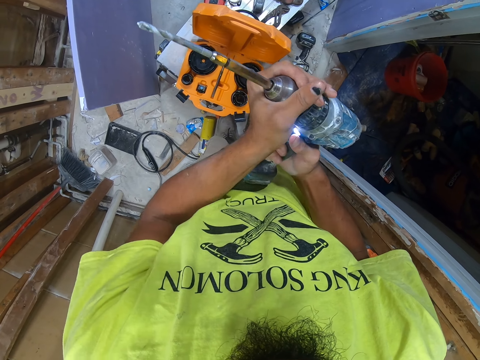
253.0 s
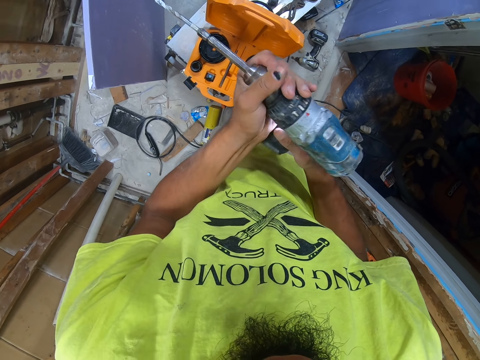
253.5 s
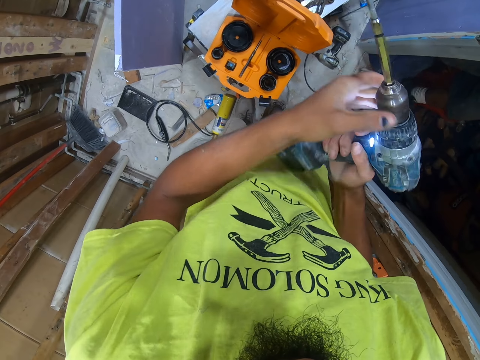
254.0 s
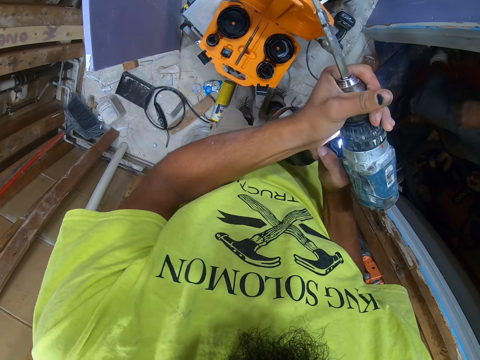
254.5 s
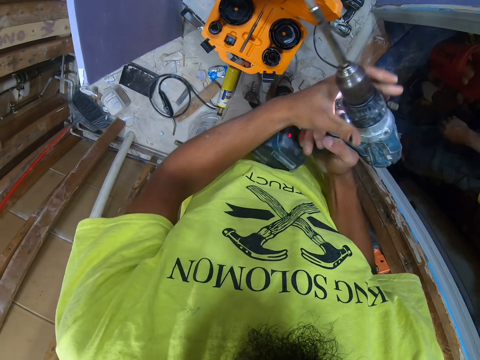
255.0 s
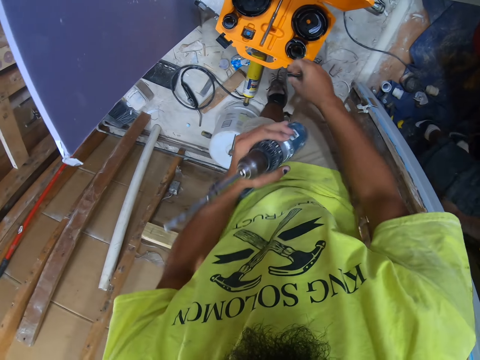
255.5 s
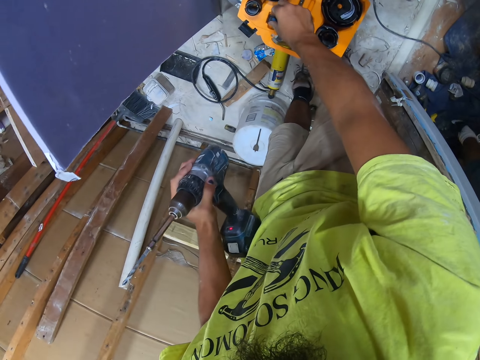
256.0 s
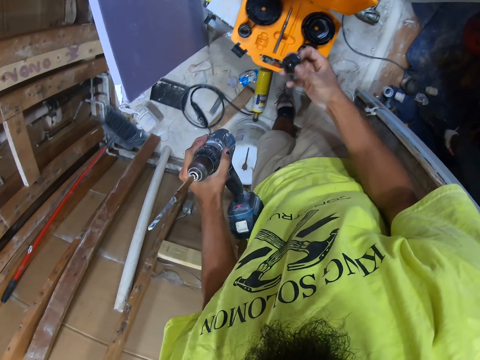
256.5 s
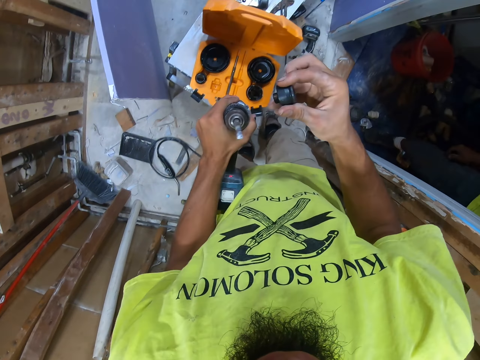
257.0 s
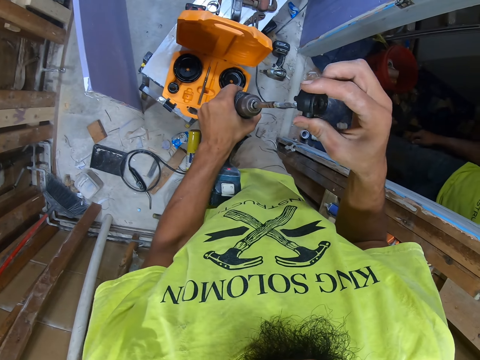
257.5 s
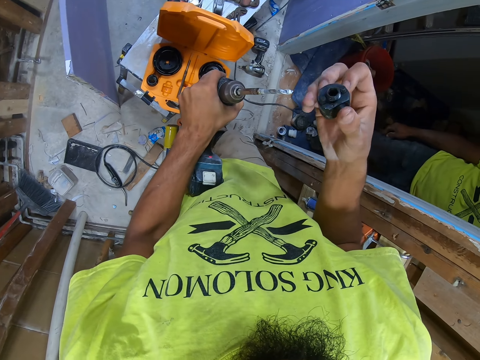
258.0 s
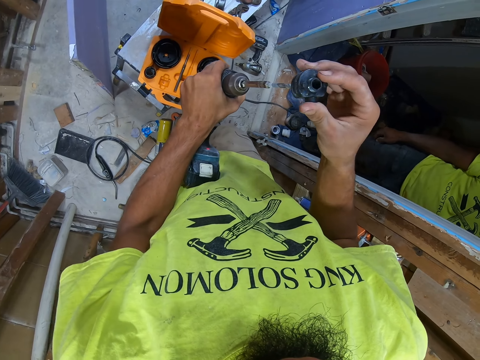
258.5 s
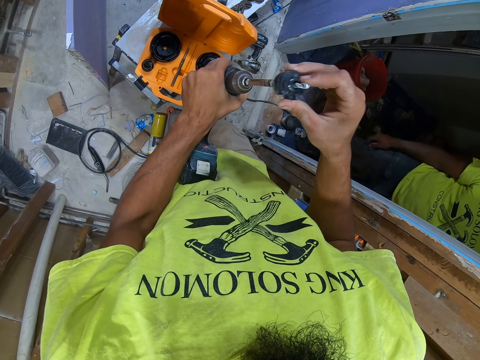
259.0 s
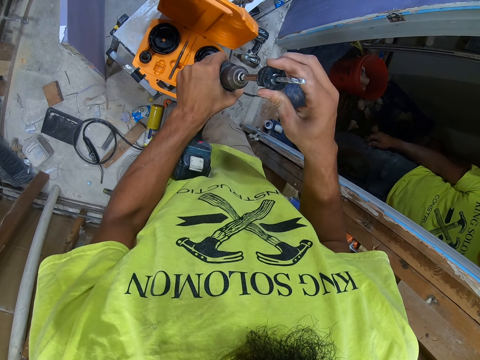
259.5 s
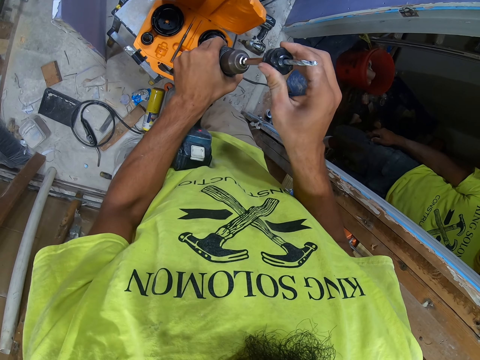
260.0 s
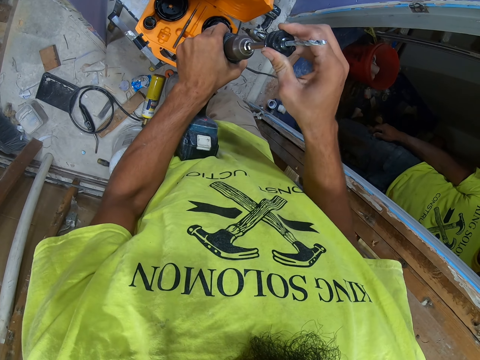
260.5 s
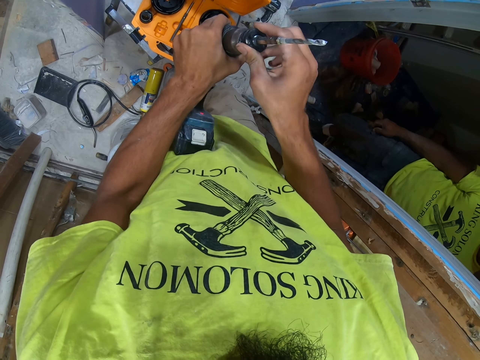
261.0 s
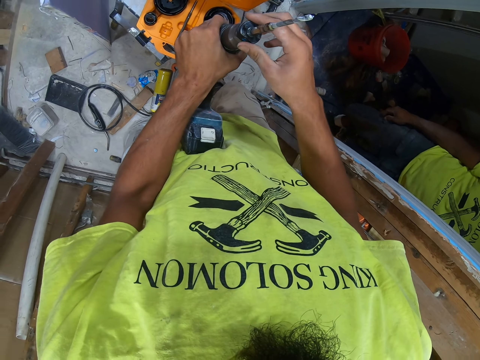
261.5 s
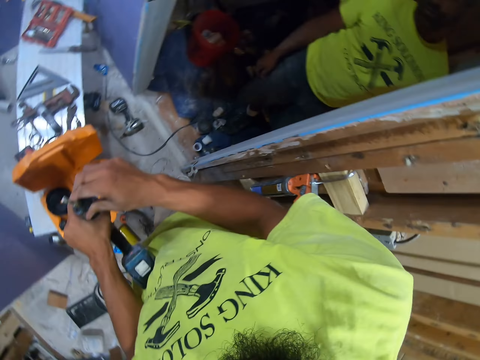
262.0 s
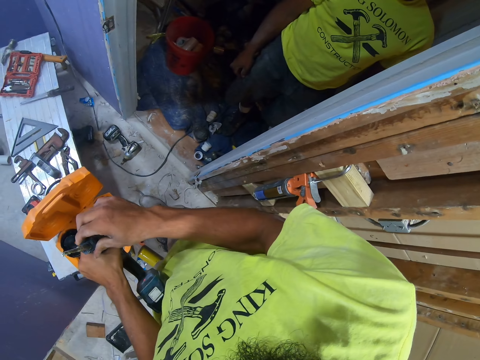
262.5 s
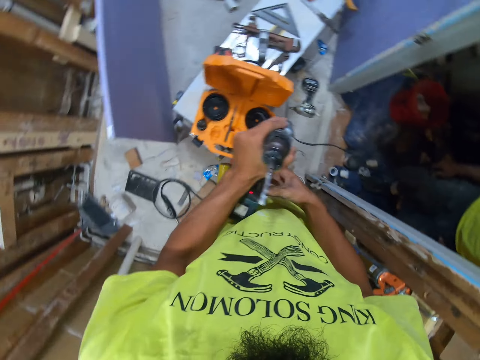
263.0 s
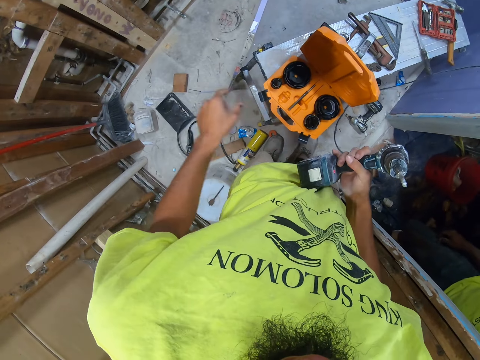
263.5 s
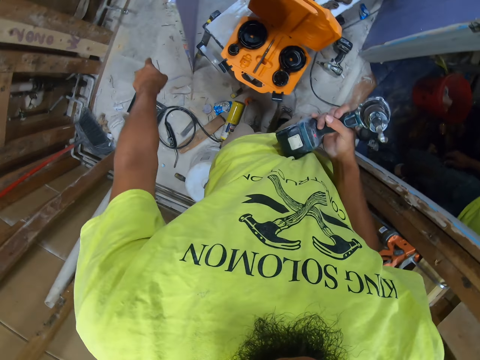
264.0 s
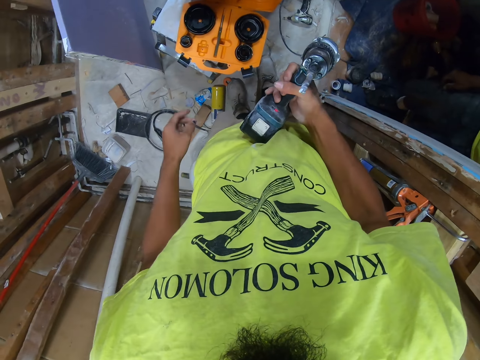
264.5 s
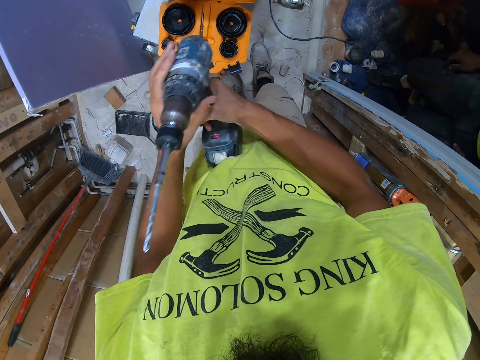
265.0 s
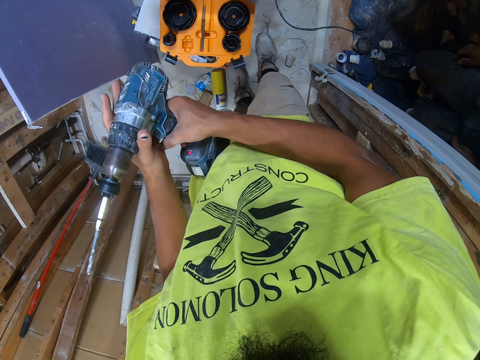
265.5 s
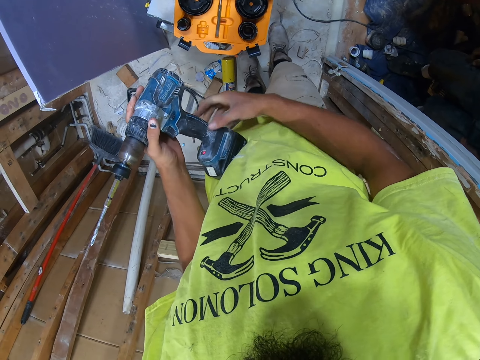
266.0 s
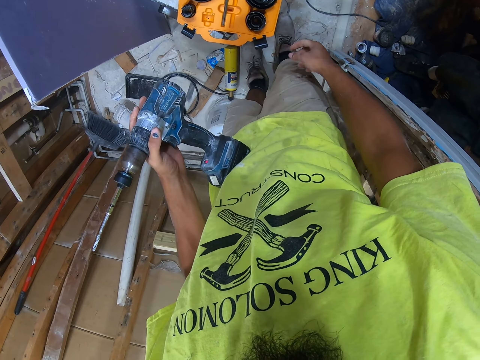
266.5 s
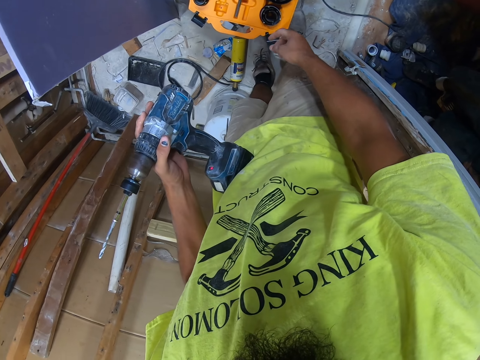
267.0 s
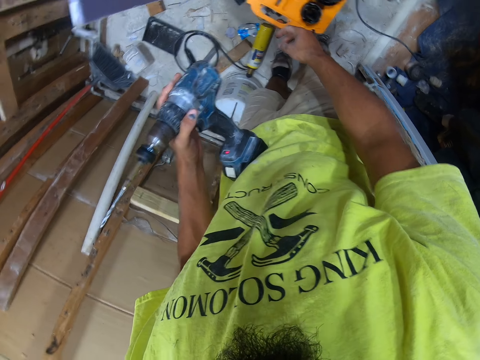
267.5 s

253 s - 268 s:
A person walks in the house. The camera wearer picks up the chuck from the drill case. They insert the chuck in the drill. They point to the floor and look around.

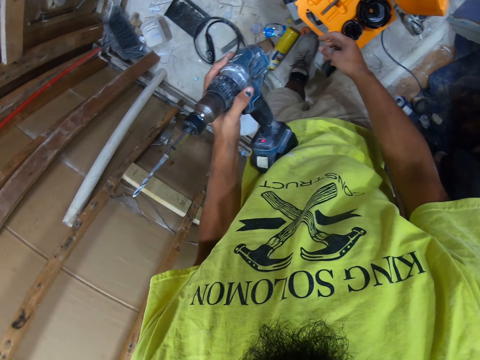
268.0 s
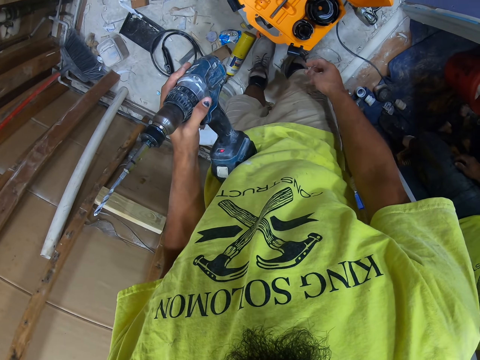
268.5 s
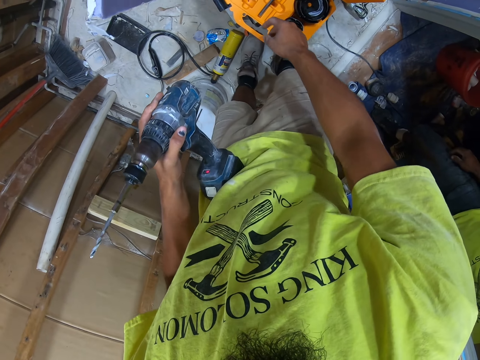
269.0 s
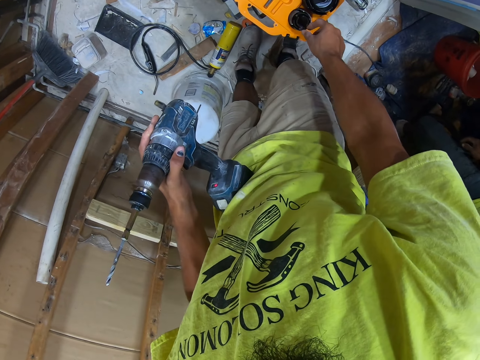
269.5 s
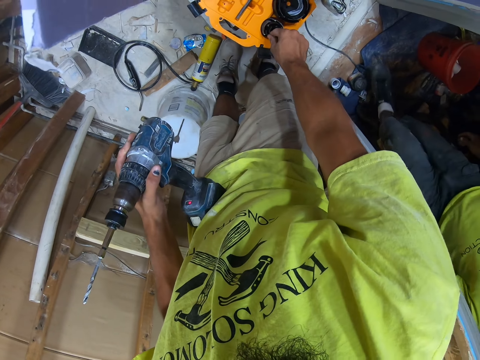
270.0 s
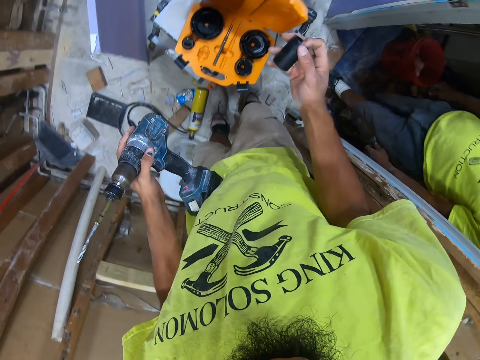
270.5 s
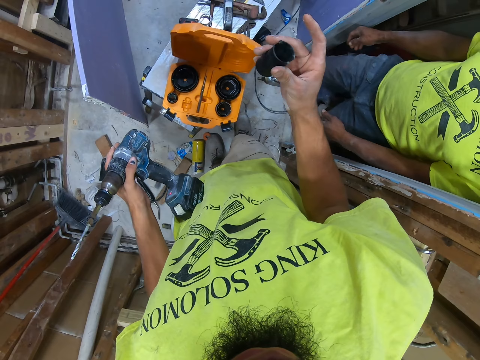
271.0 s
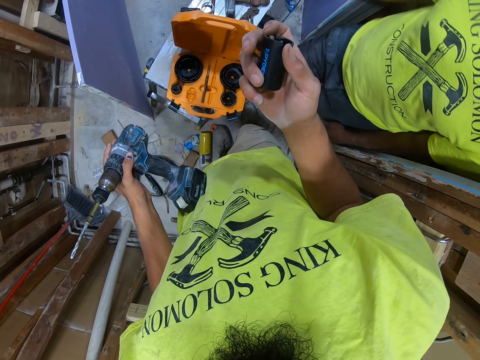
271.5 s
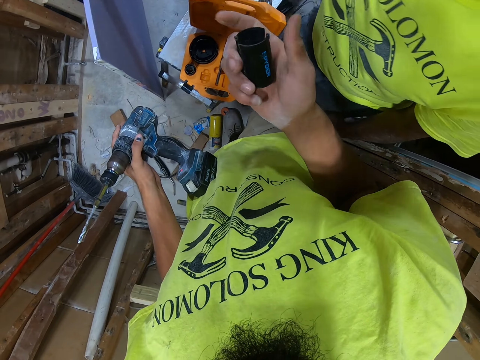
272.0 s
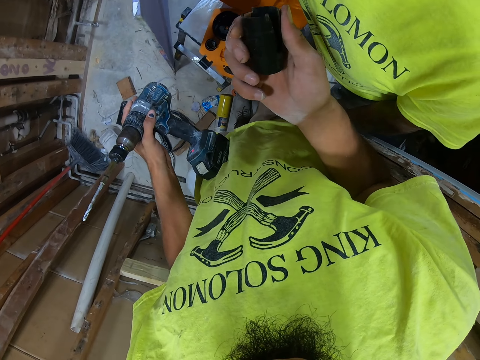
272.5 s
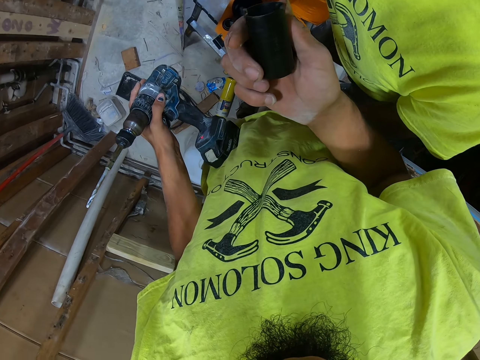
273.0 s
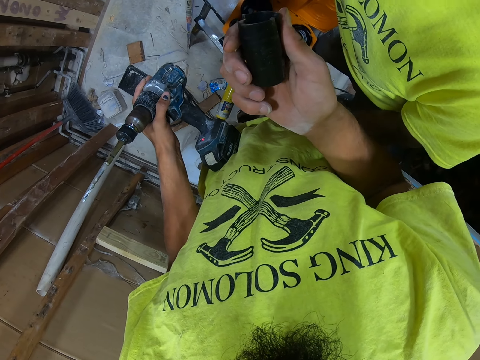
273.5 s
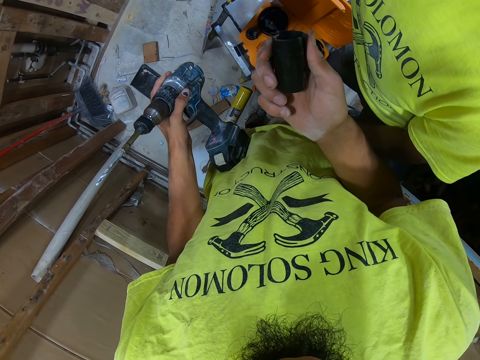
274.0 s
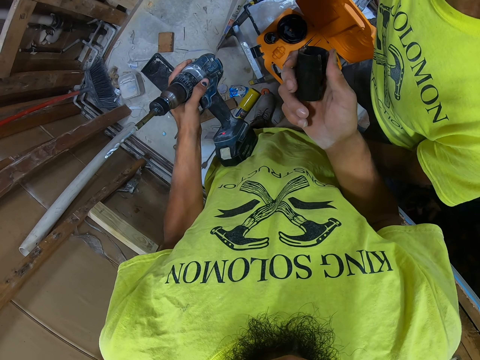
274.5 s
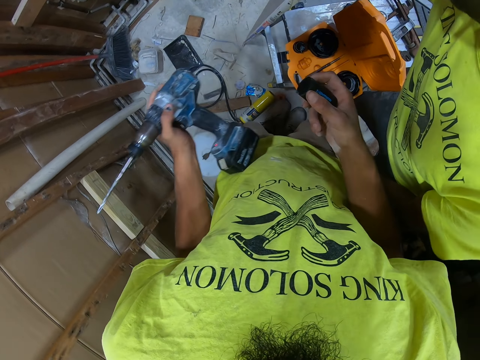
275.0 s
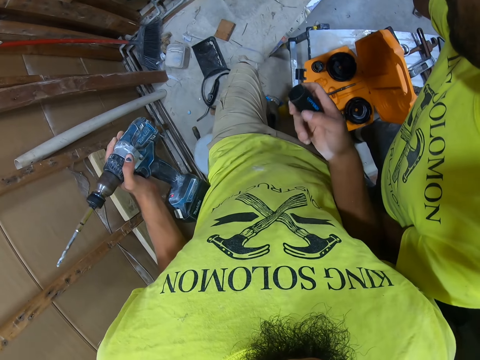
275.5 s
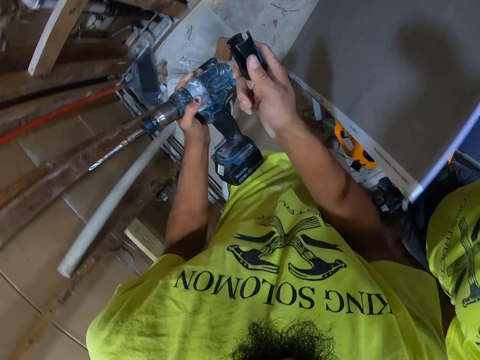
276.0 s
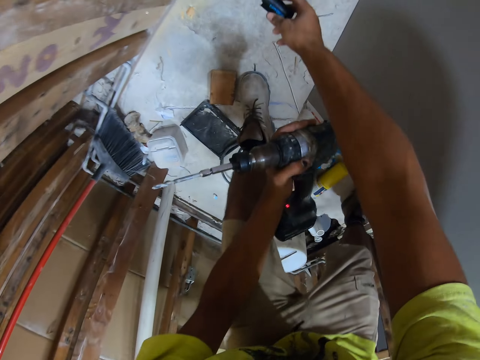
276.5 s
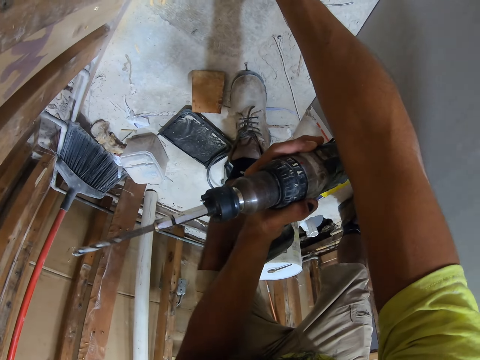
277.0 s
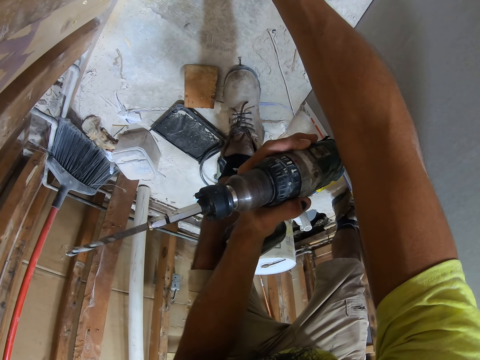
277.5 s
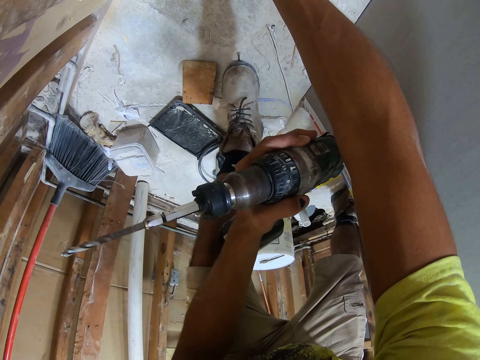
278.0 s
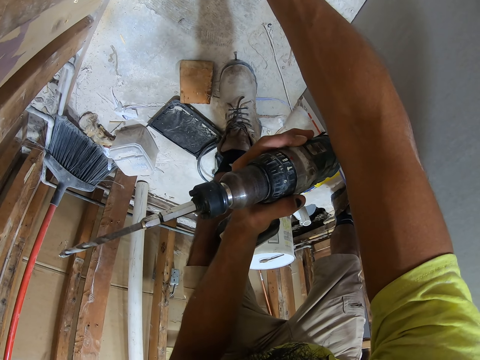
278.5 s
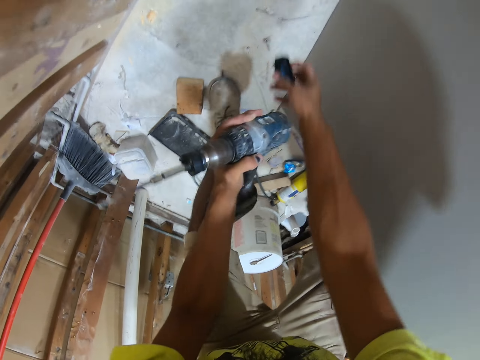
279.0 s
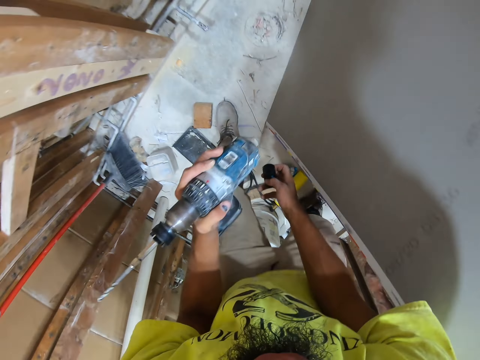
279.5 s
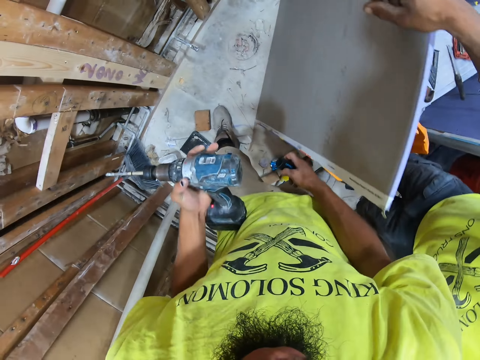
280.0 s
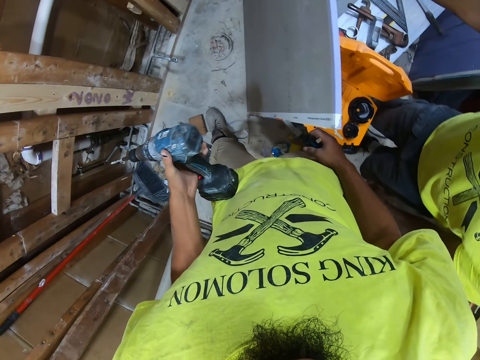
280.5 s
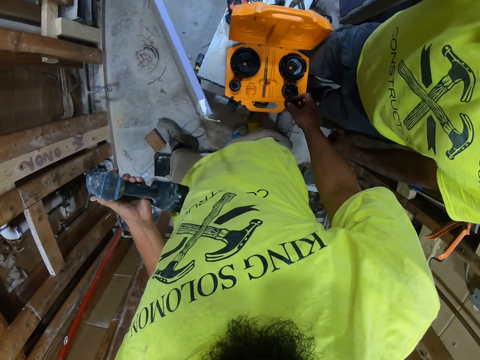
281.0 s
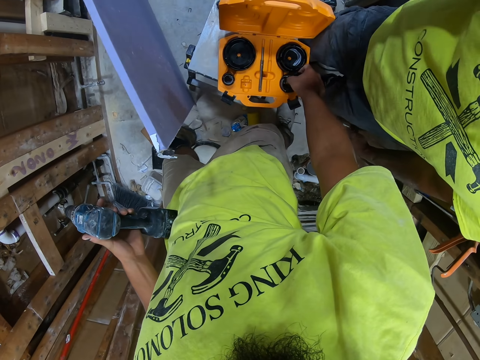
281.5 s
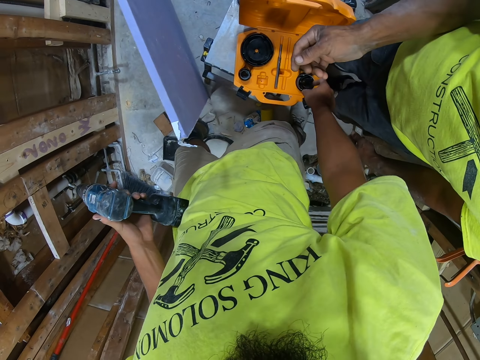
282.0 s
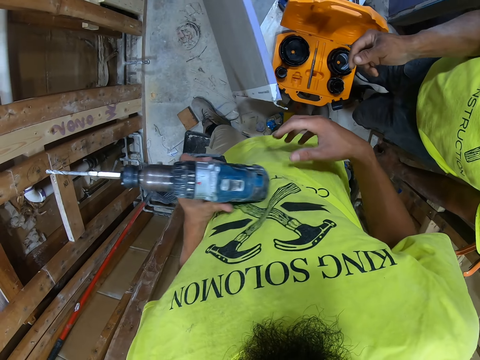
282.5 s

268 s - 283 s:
A person walks in the room. The camera wearer picks up the chuck or tube from the drill case. They look at the tube. The person comes near the camera wearer. The camera wearer walks in the room. They place the chuck on the floor. They take the tube. The person holds the drywall. The camera wearer places the chuck in the drill case.
